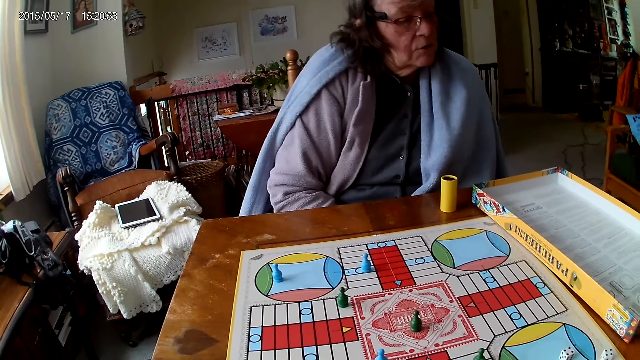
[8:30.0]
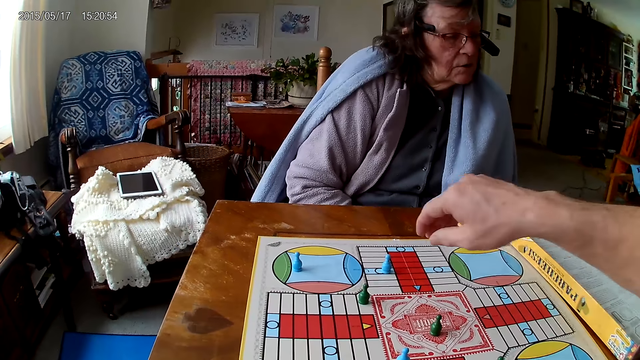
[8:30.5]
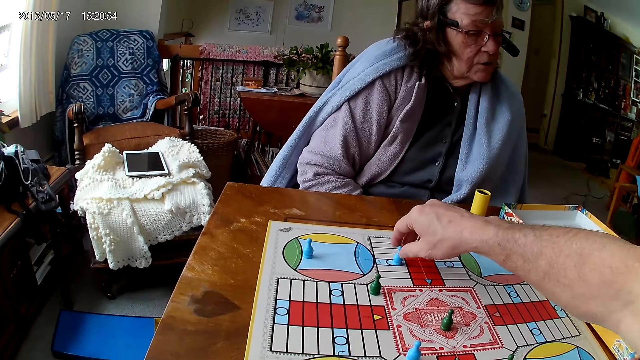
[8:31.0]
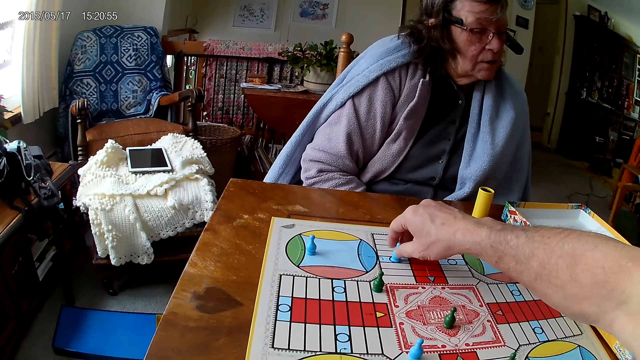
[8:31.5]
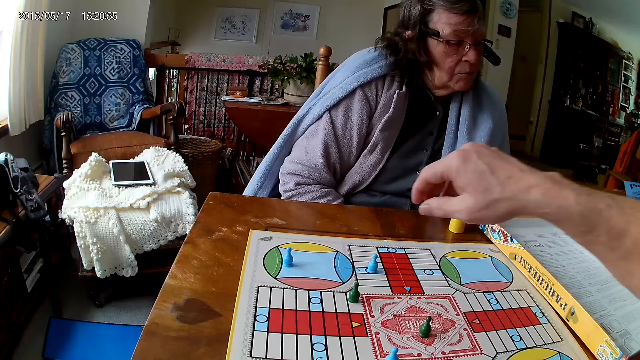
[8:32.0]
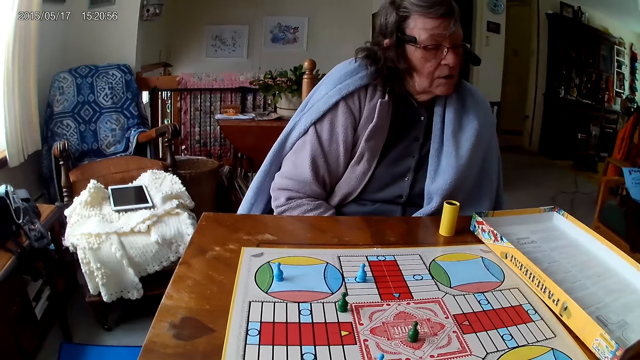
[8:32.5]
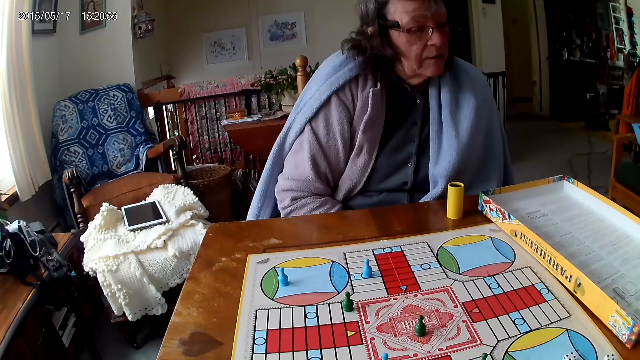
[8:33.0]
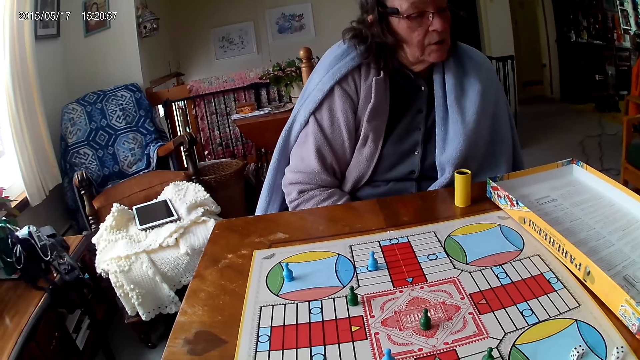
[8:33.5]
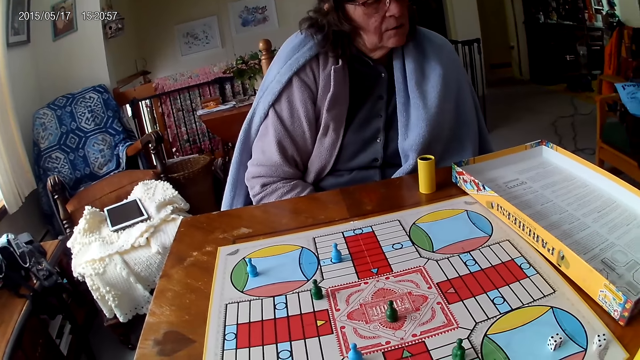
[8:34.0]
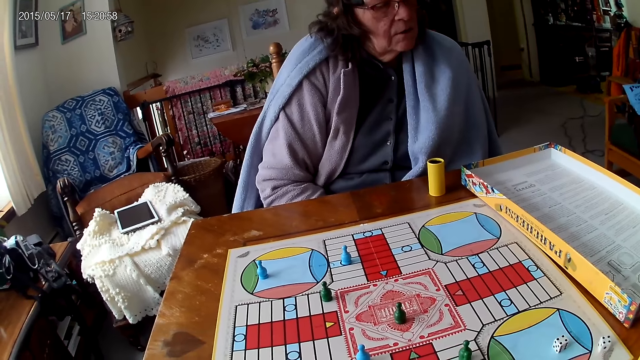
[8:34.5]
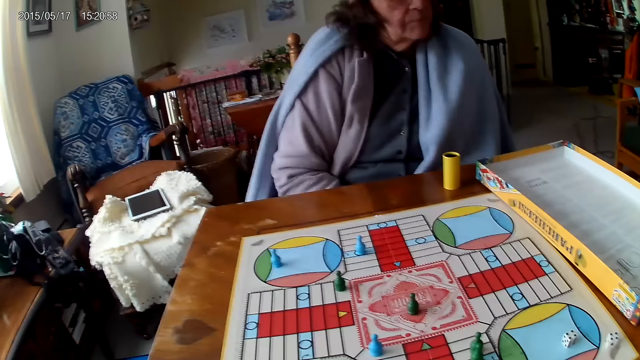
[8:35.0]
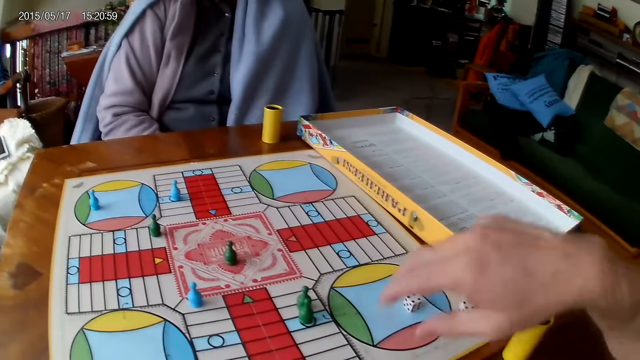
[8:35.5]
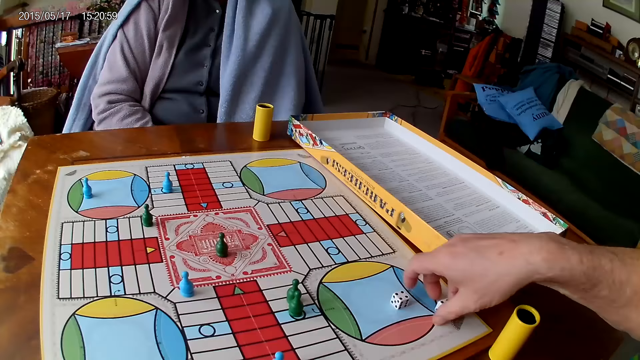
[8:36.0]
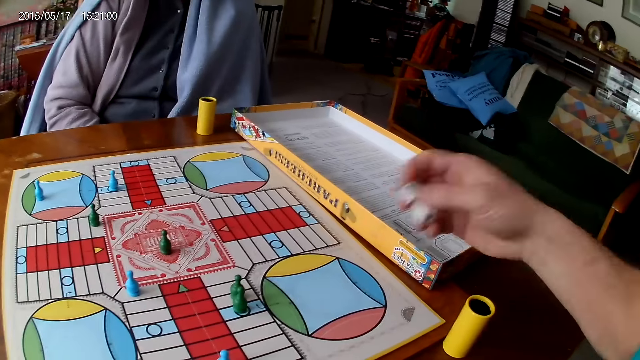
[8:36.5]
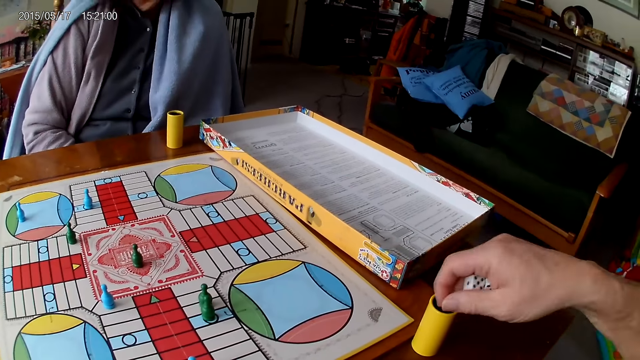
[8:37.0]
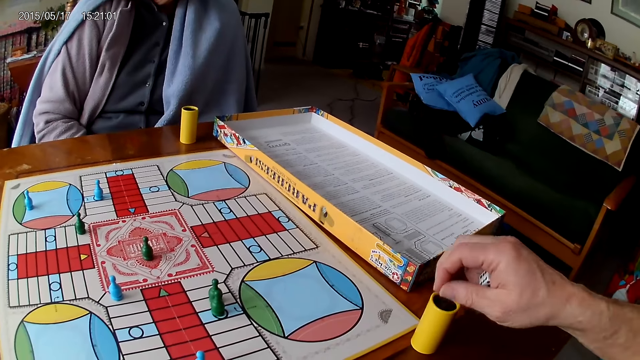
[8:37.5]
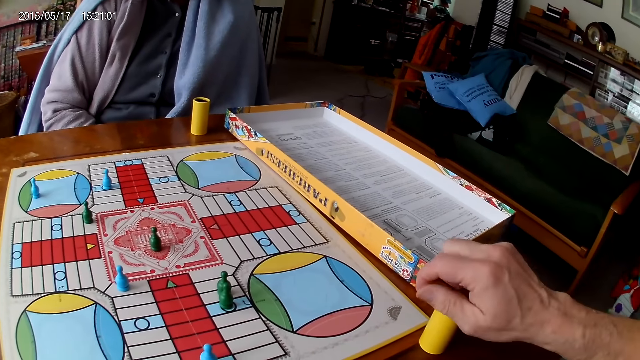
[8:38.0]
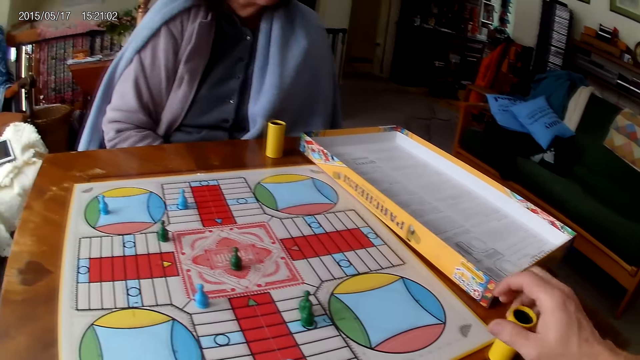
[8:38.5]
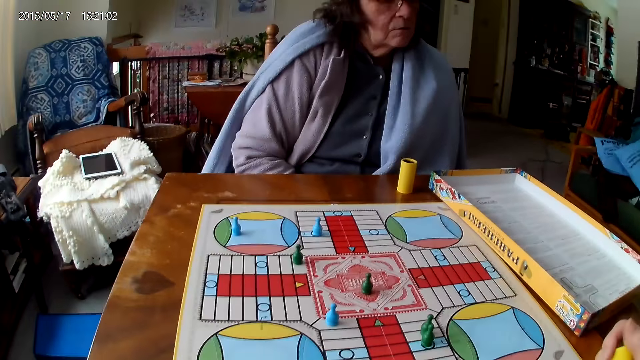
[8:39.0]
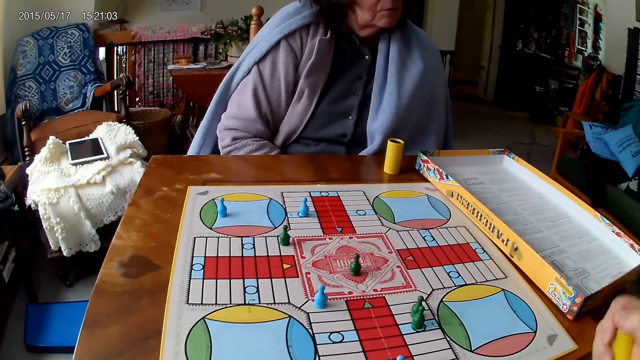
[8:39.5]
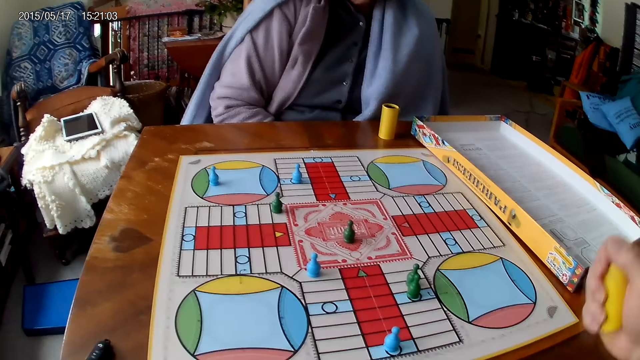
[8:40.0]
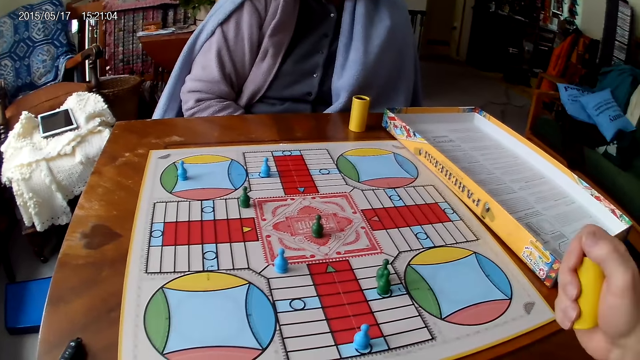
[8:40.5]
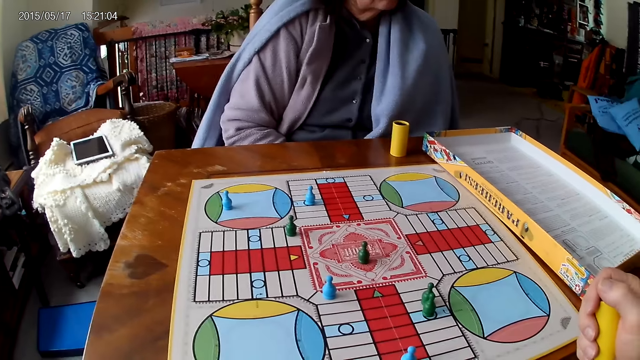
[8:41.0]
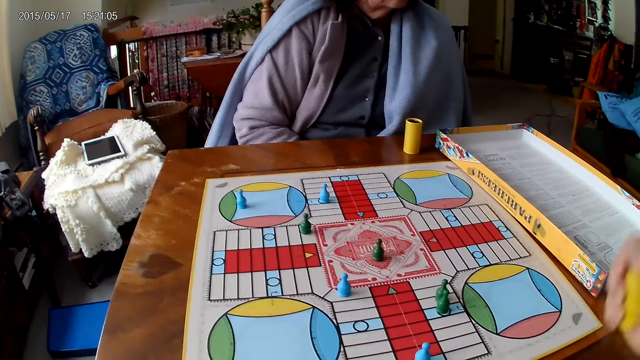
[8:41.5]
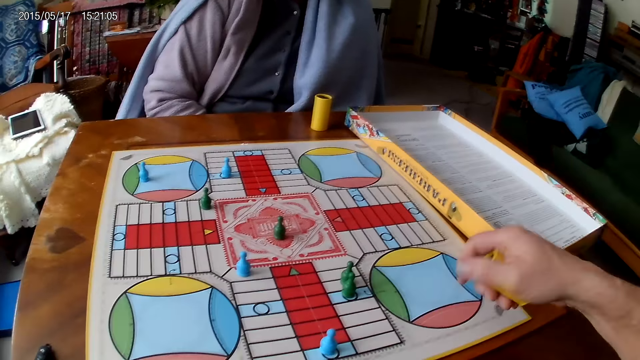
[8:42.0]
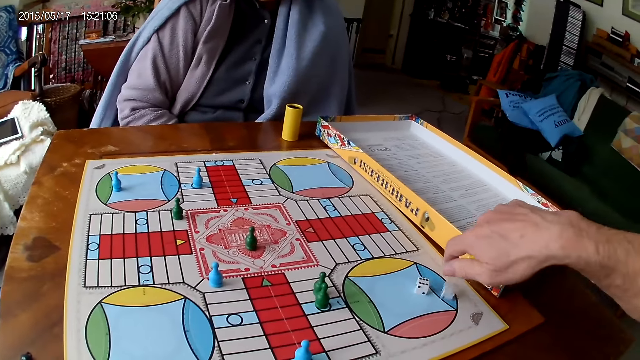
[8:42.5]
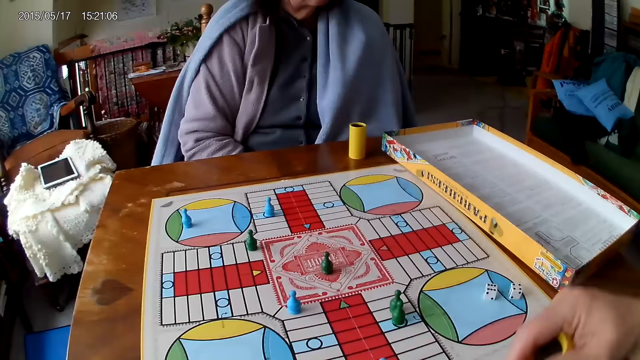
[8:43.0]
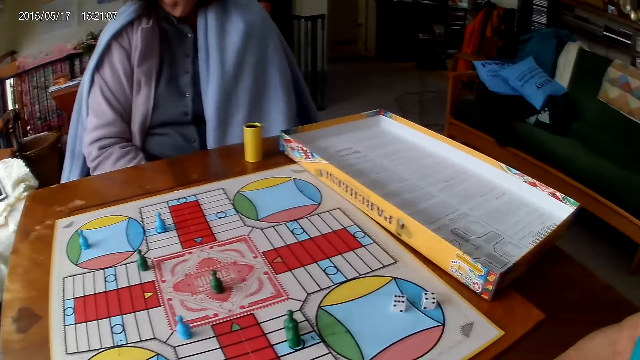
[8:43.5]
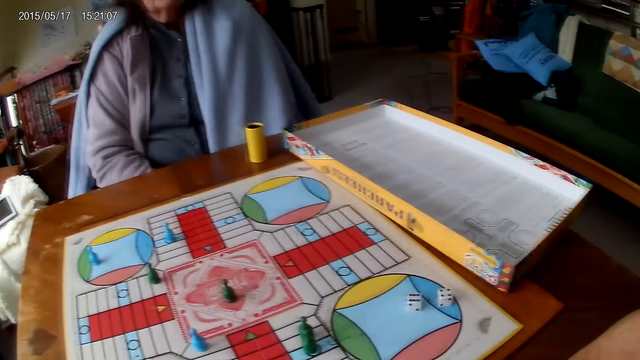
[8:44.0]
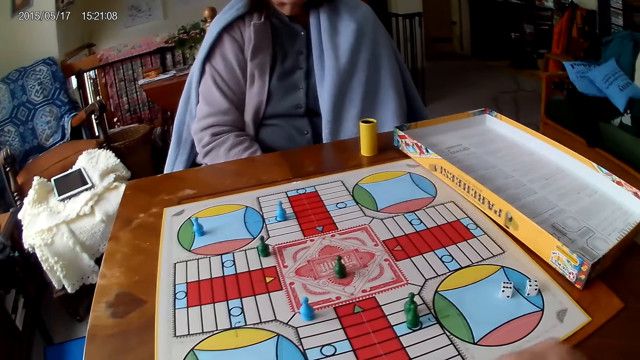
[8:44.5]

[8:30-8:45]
The camera wearer moves another piece on the Ludo board with his right hand. He picks his dice from the Ludo board with his right hand. He drops the dice into the container. He shakes his container with his right hand. He drops the dice in his container on the table. He stares at the game.

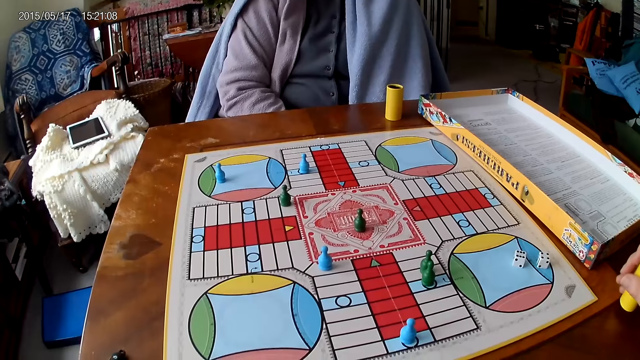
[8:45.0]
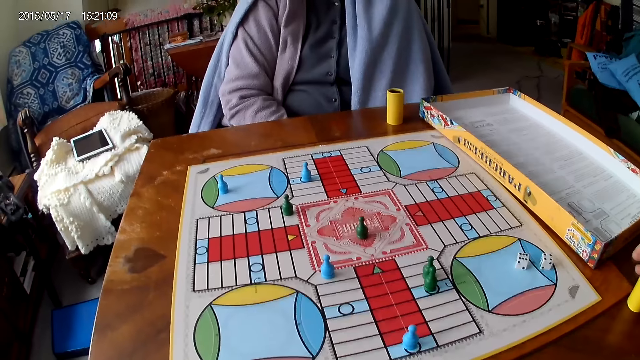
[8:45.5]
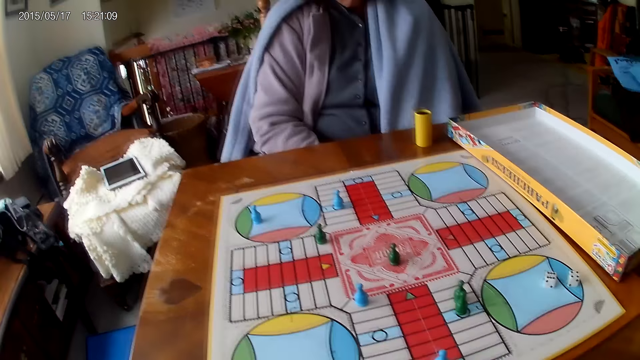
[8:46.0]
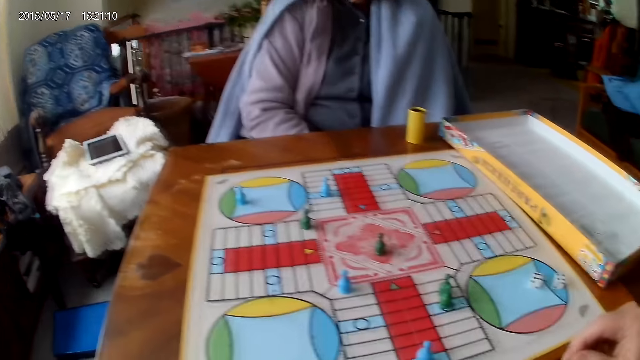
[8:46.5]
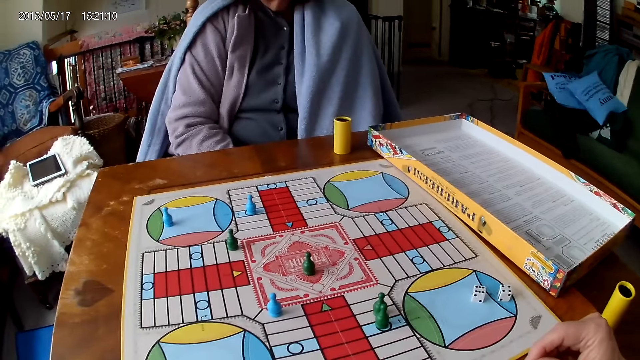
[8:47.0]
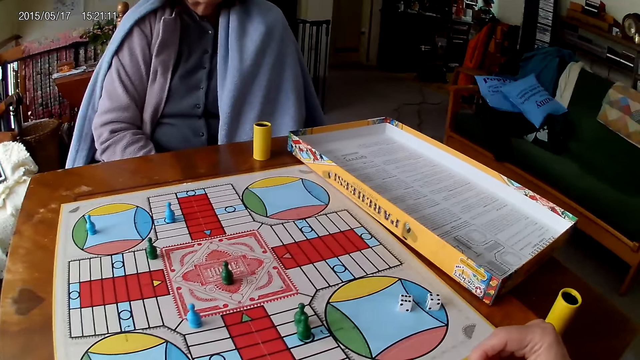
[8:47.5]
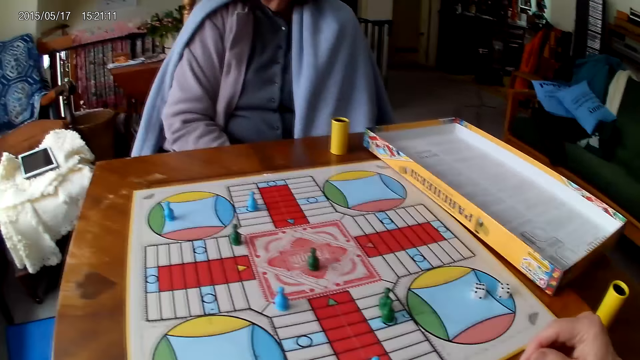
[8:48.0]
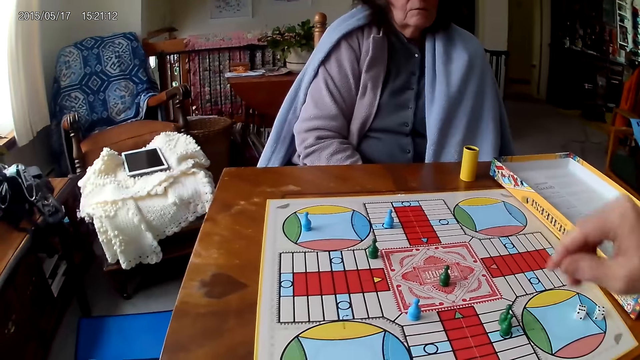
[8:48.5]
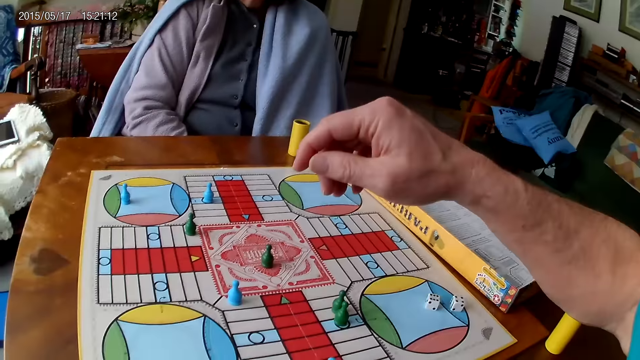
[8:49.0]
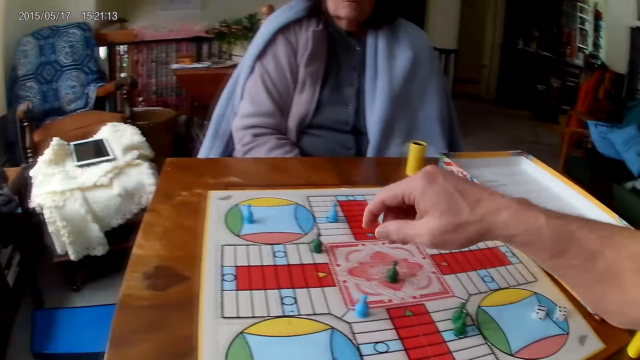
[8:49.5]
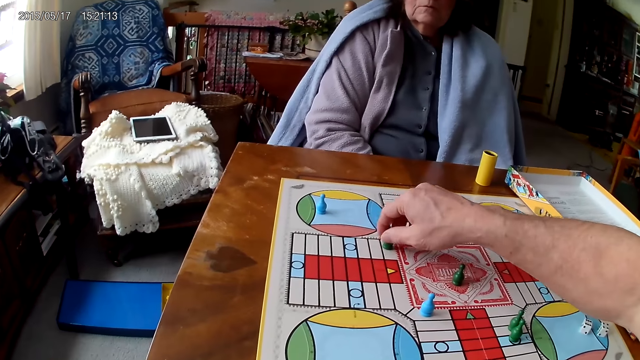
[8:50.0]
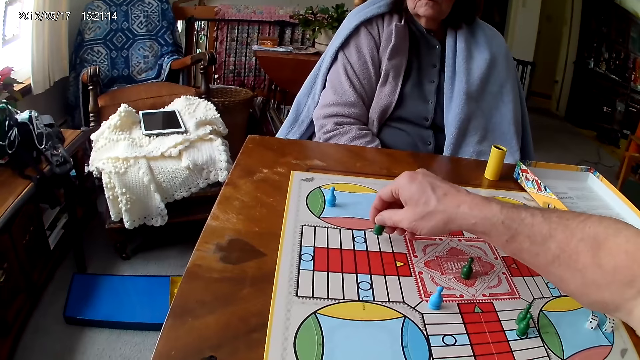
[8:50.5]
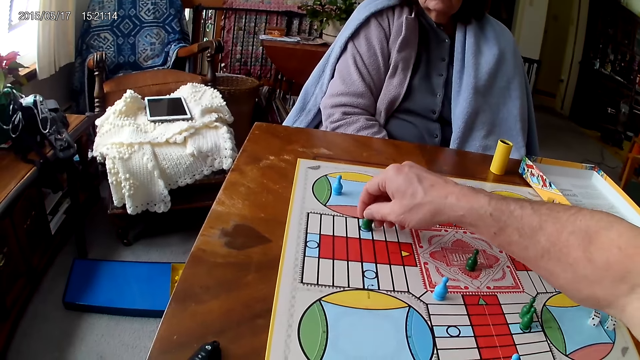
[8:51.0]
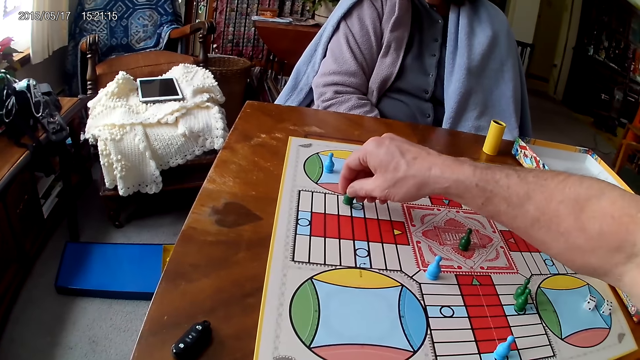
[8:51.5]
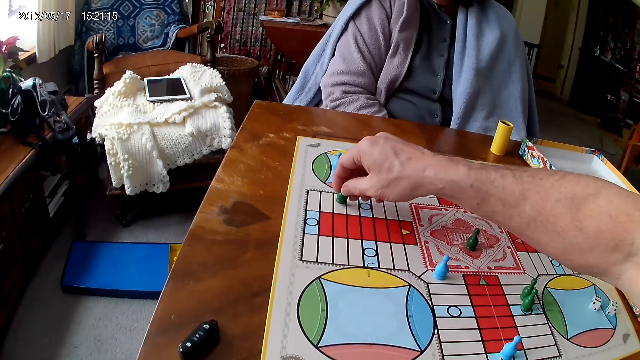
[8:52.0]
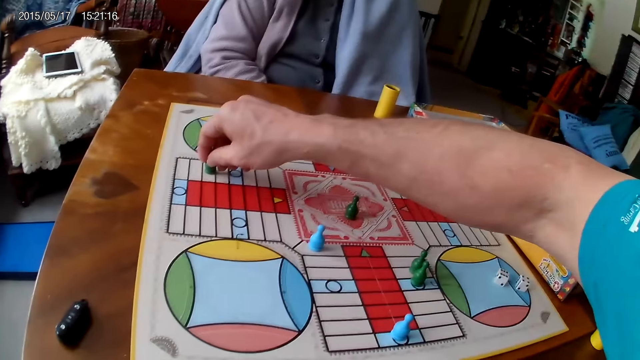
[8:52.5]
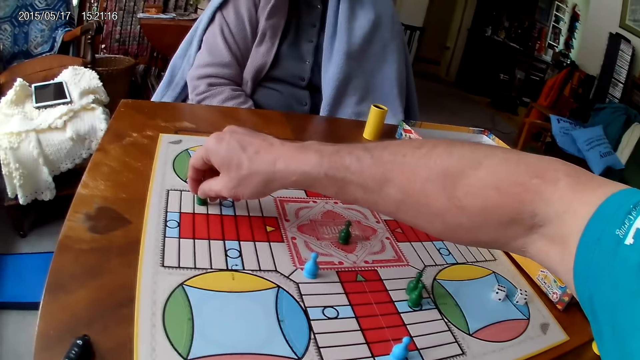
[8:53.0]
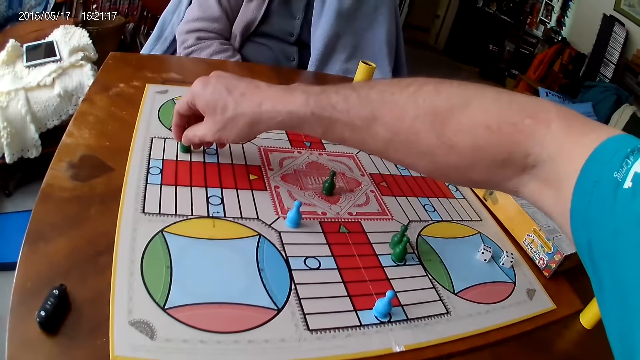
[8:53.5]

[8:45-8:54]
The camera wearer drops his container on the table with his right hand. He picks the dice. He moves a piece on the Ludo board with his right hand.
